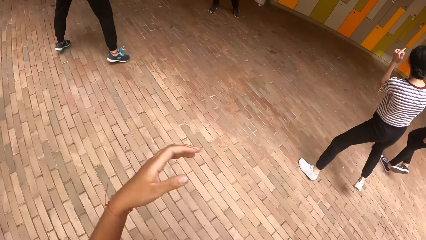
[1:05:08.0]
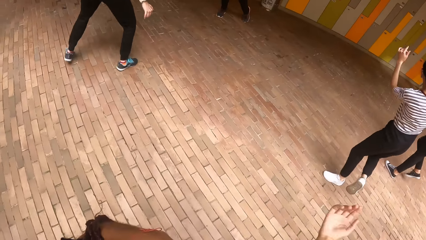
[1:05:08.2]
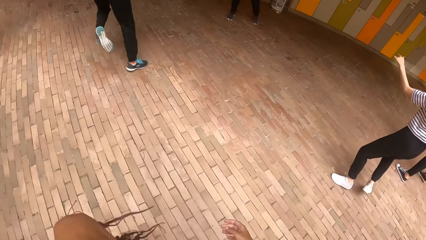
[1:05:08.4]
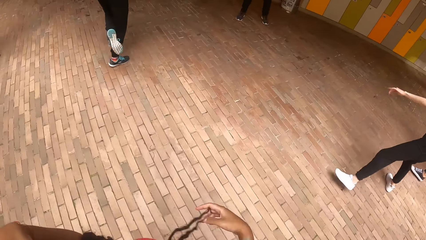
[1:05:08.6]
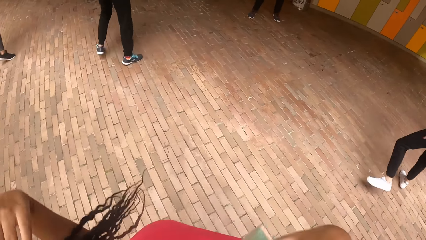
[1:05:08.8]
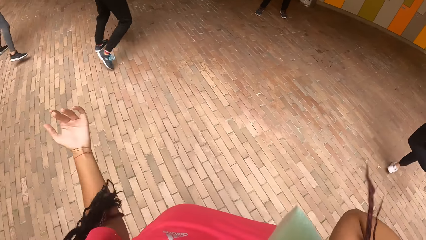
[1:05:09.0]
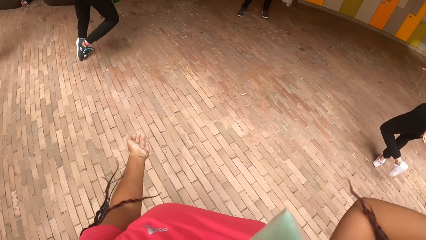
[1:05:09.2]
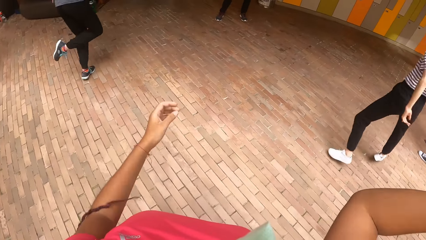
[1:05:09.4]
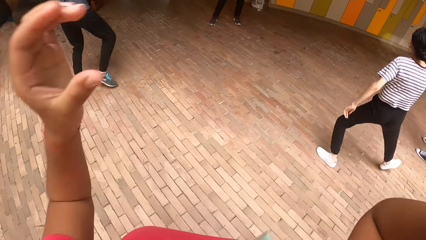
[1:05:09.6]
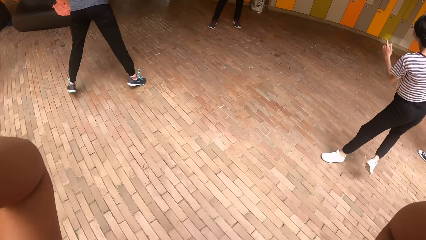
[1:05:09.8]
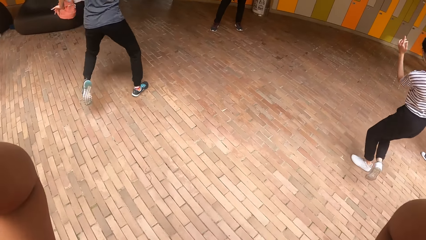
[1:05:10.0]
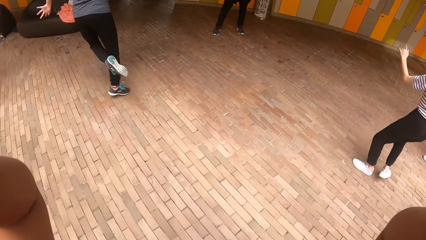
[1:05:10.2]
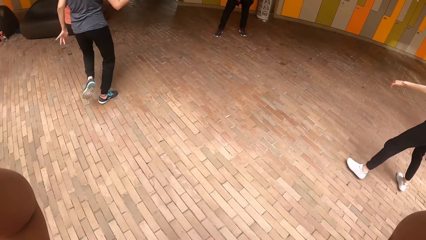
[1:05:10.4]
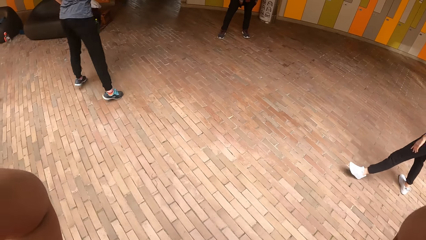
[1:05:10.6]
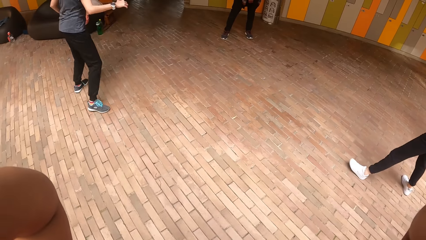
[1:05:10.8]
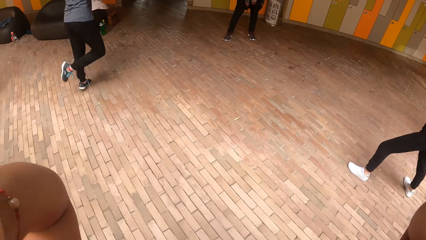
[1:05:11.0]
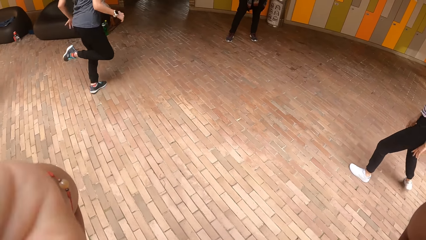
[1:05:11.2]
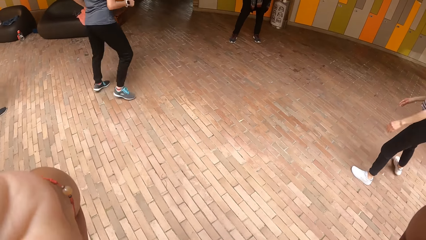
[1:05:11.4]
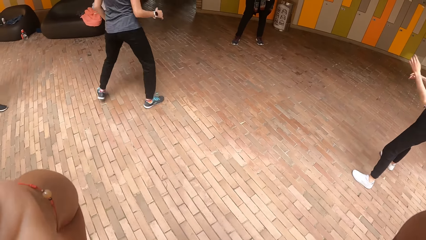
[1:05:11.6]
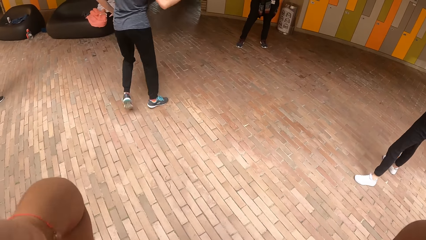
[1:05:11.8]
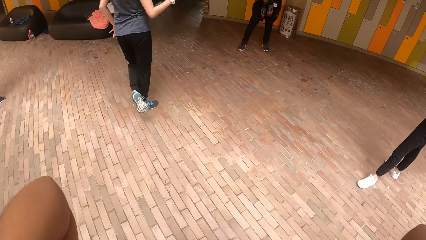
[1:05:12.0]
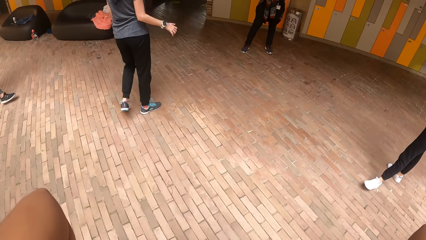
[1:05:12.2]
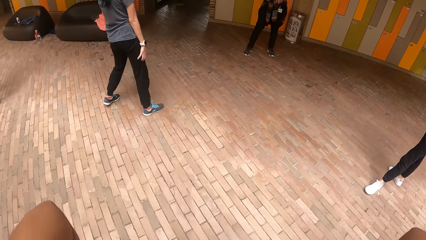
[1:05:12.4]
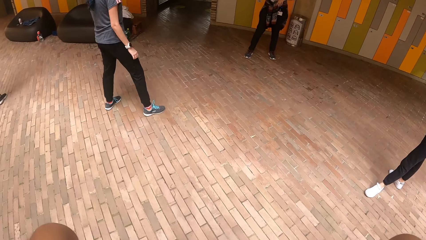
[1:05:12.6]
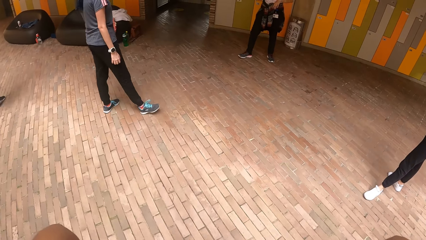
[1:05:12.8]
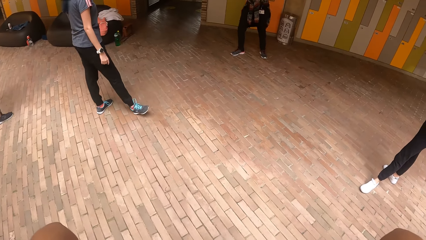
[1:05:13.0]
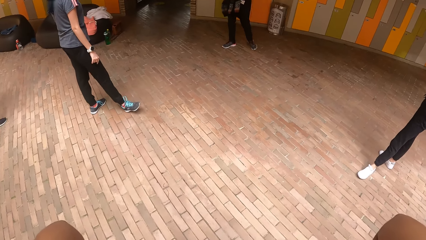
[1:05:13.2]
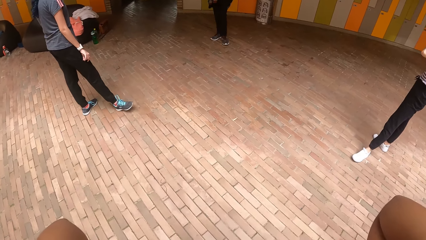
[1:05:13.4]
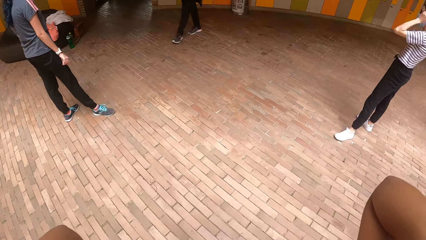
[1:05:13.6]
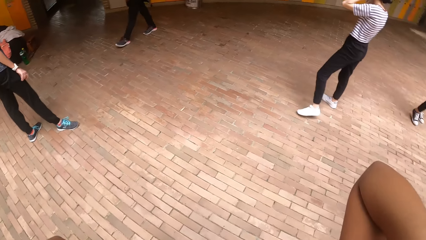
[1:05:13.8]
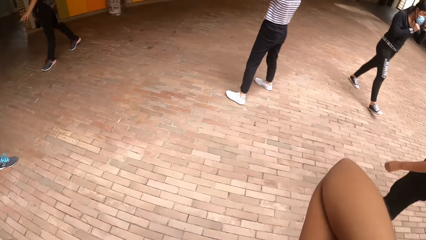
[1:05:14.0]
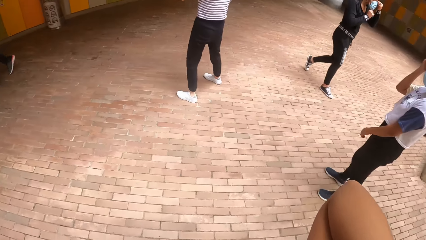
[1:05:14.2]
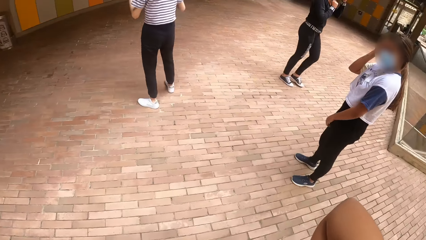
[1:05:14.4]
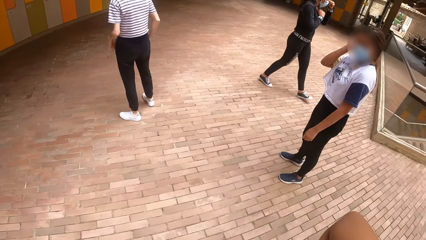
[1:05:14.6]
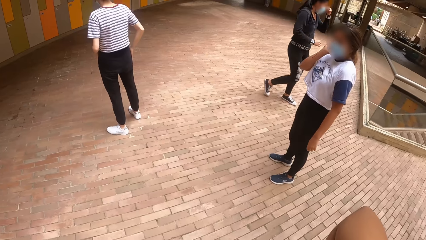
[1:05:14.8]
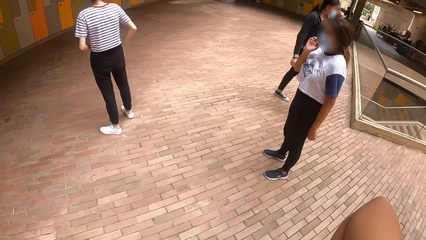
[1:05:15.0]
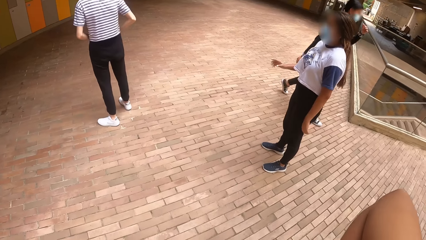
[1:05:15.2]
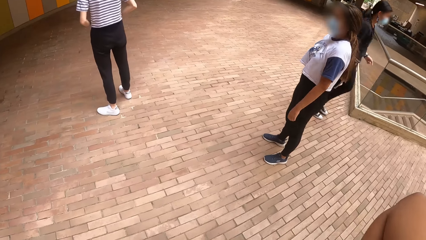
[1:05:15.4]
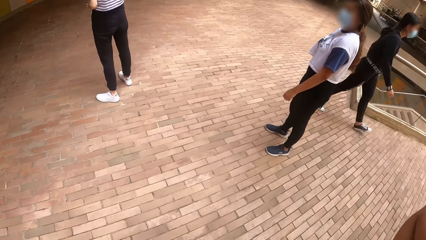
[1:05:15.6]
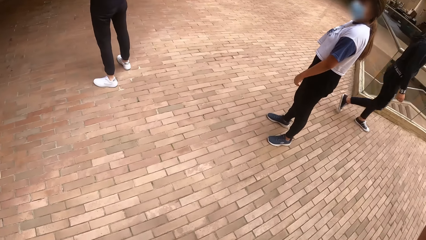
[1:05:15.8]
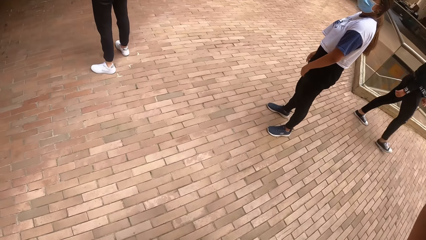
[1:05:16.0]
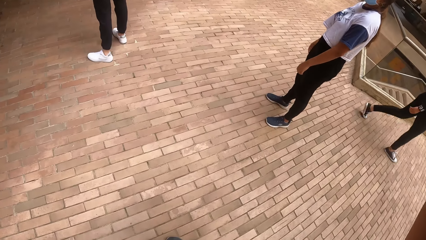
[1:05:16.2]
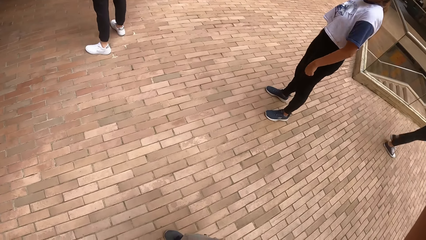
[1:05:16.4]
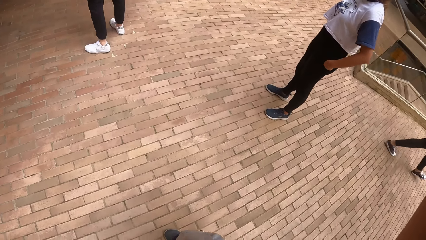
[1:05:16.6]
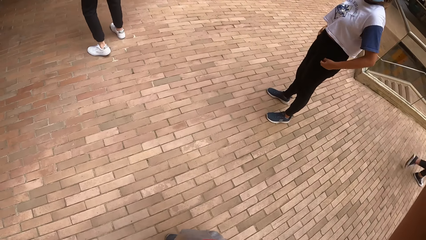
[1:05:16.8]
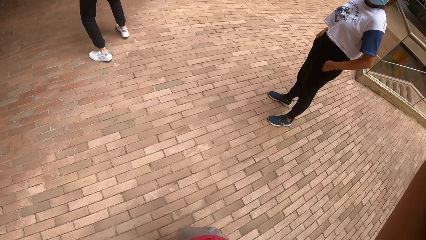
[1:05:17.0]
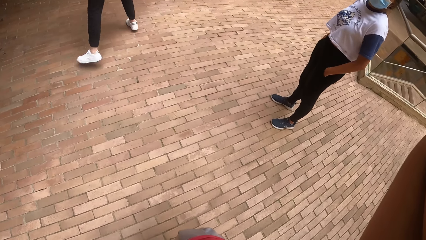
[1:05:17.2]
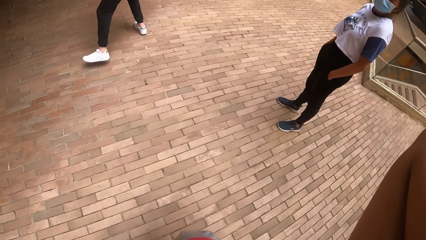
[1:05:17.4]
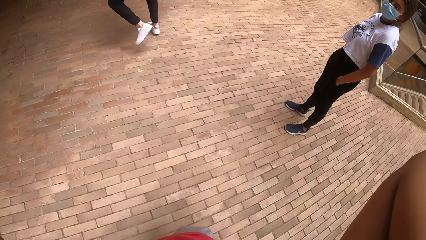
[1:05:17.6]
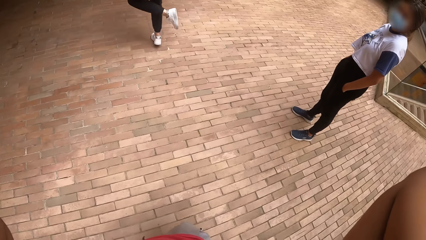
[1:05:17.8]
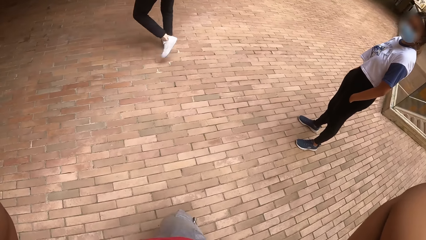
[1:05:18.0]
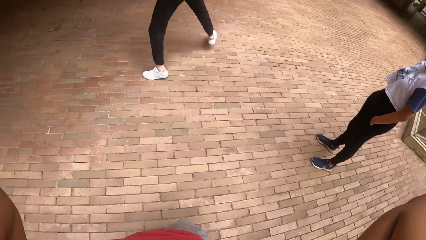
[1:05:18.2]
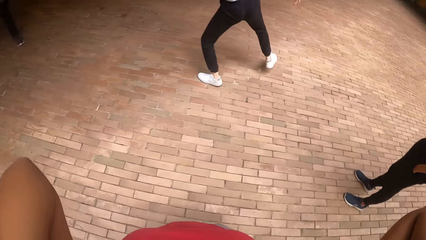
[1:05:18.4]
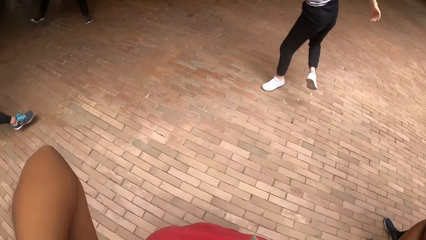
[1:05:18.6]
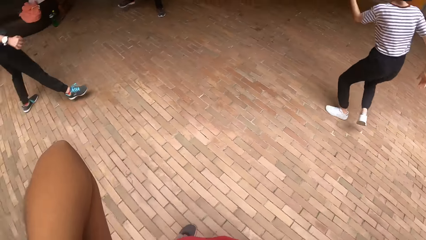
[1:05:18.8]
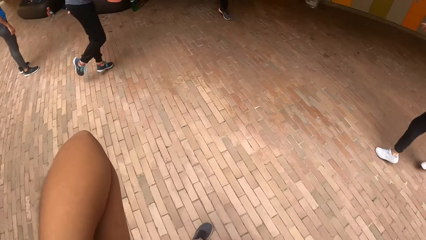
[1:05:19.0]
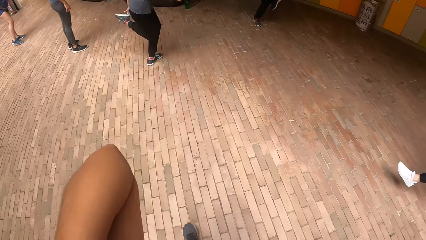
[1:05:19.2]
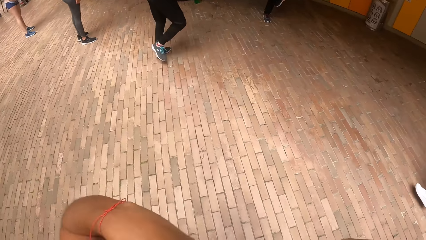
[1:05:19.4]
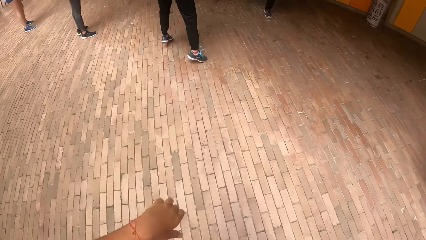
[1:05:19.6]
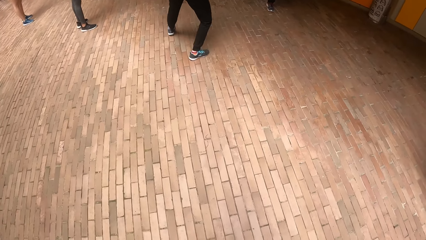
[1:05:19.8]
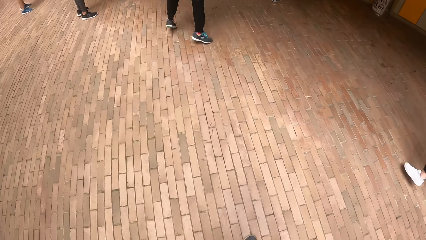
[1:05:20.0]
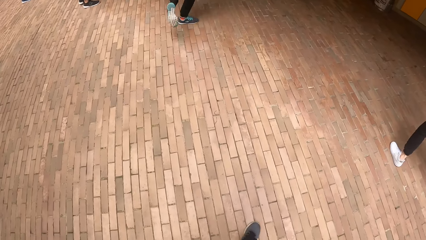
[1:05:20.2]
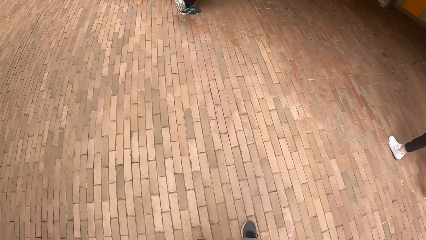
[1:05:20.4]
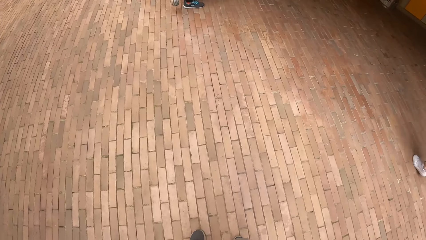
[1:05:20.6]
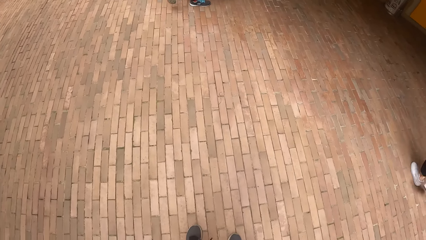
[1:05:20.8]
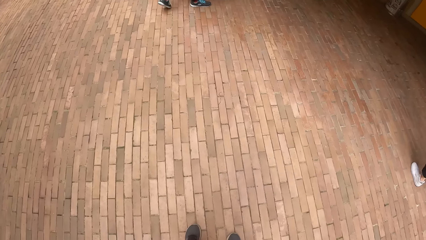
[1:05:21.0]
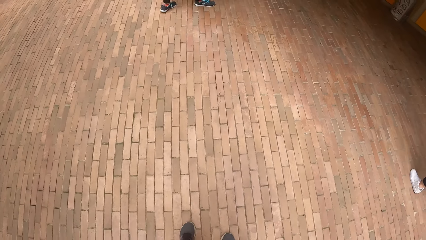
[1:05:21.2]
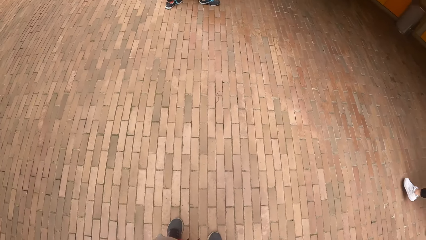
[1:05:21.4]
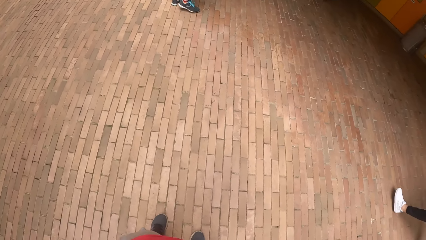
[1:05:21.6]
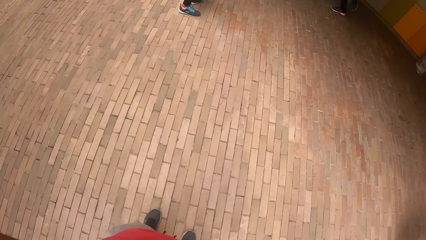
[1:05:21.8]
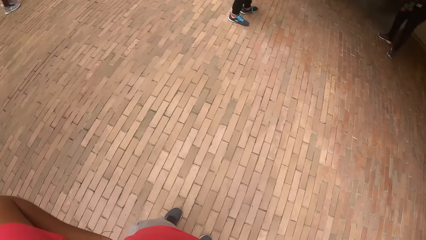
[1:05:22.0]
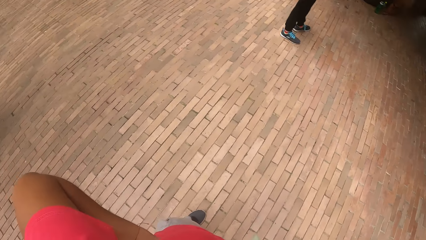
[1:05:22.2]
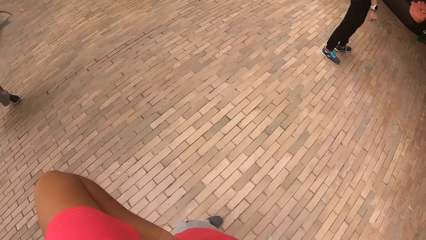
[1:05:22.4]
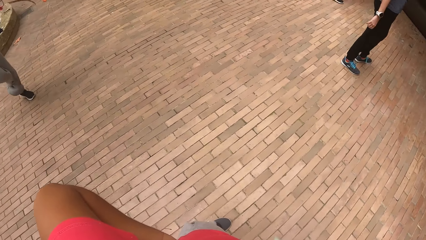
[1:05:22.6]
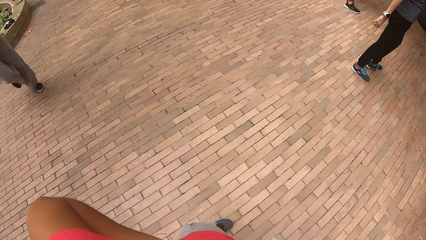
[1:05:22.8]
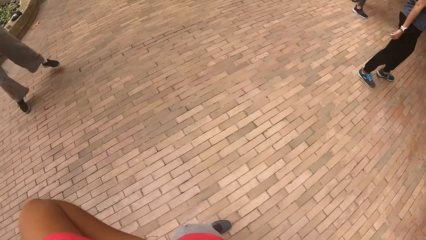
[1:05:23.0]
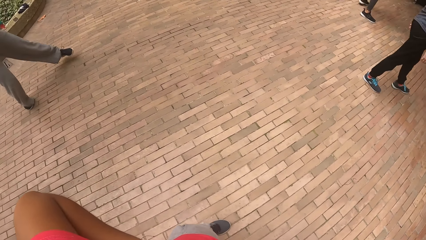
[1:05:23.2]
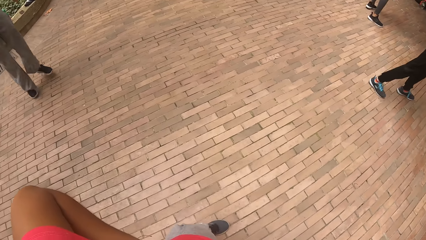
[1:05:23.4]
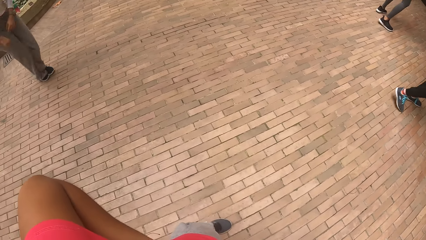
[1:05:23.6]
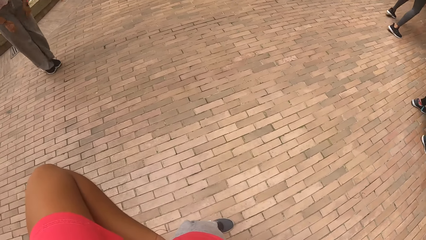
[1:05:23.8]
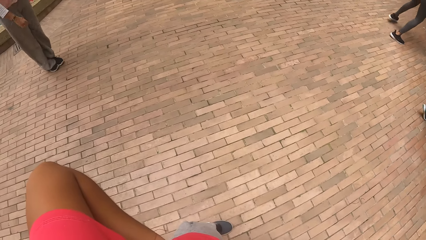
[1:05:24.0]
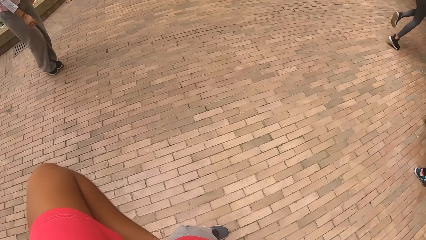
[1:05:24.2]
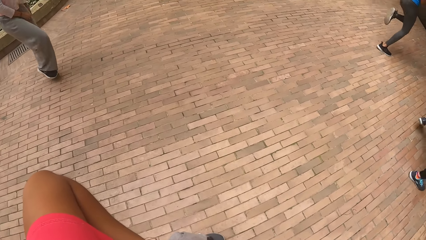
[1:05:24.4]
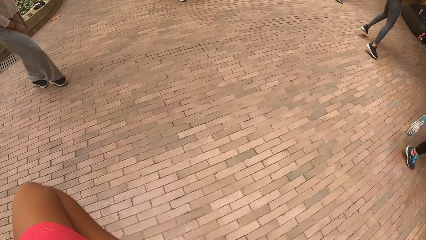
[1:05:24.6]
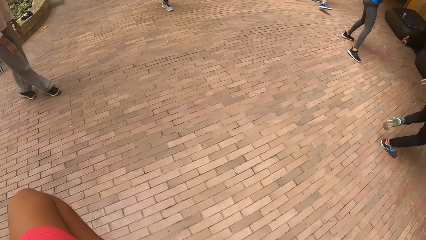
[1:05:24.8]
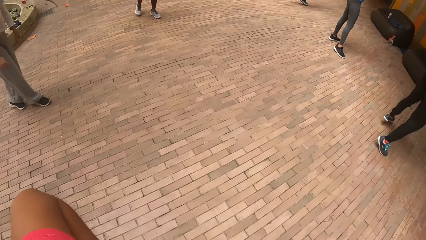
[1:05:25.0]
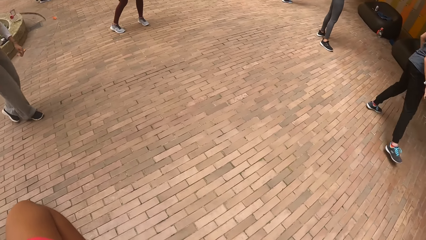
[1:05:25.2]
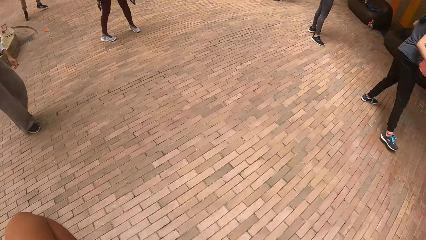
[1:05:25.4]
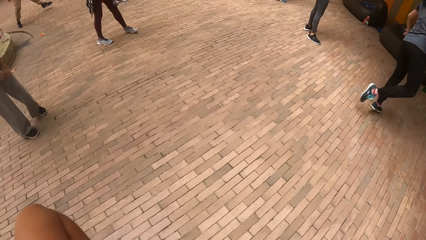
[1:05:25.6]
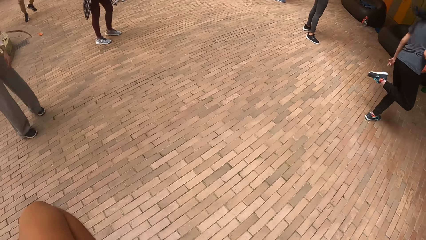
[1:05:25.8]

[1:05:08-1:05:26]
The camera wearer flips her hair with both hands. She touches her head with both hands. She raises both hands towards something. She withdraws both hands from something. She holds her waist with both hands.
